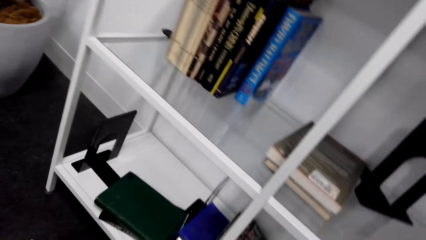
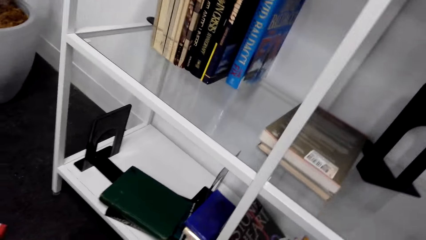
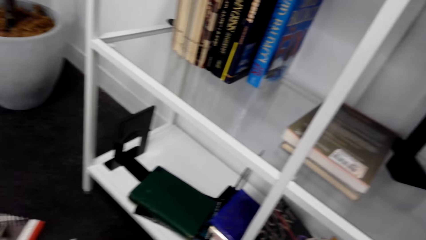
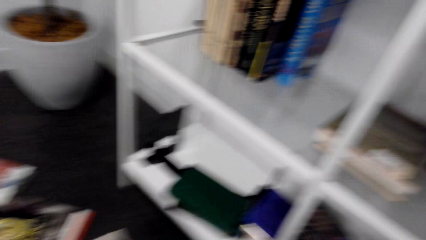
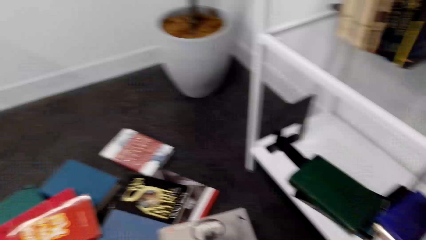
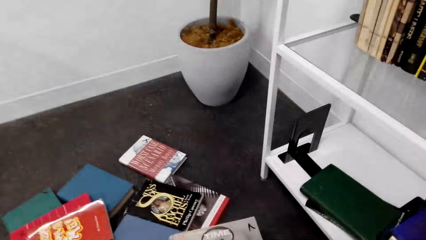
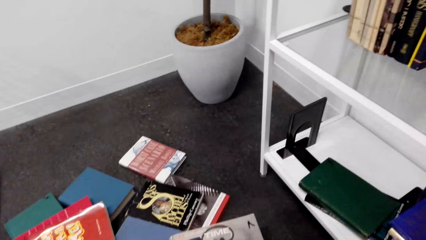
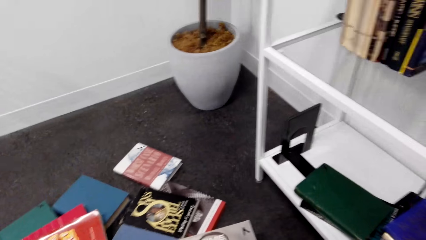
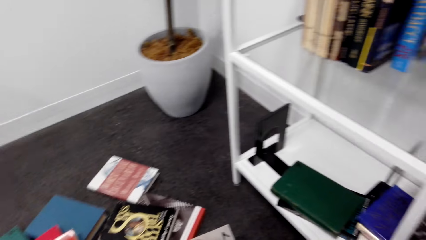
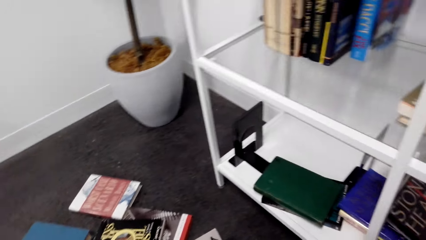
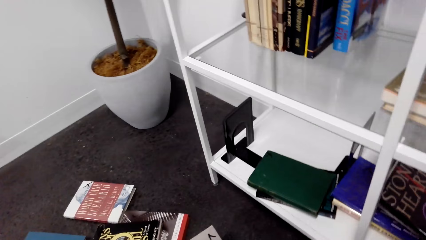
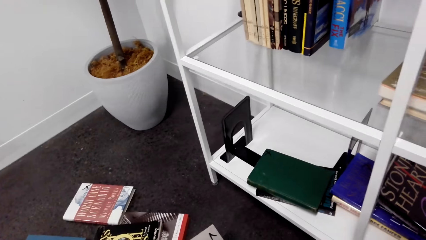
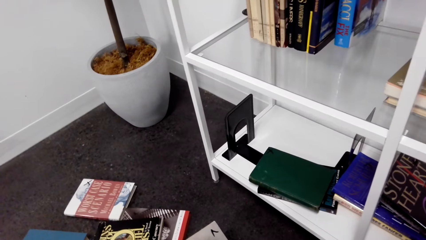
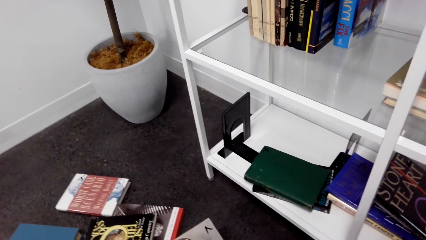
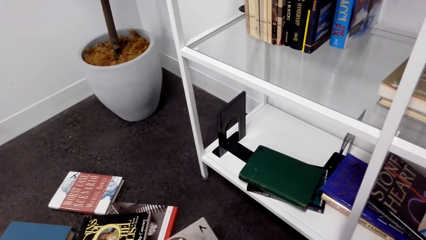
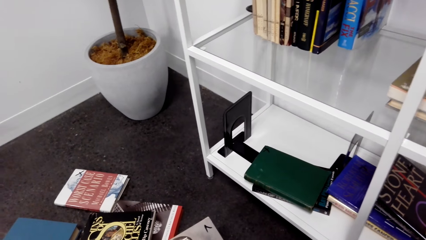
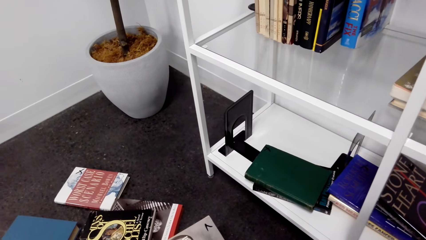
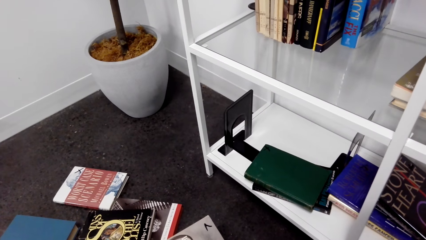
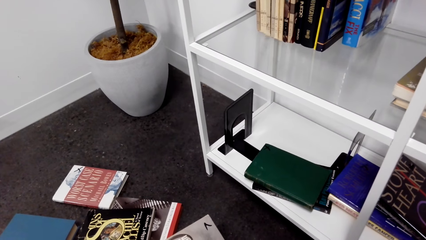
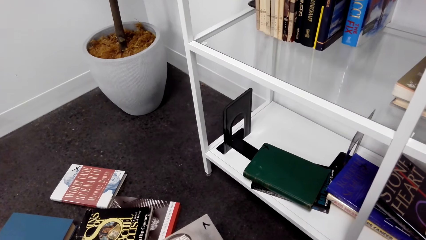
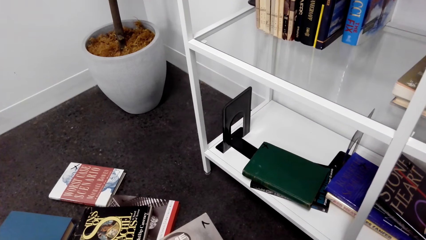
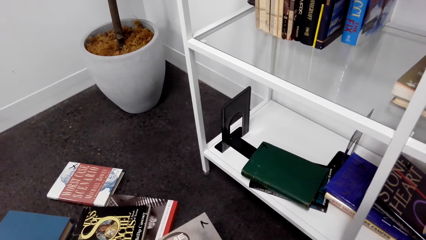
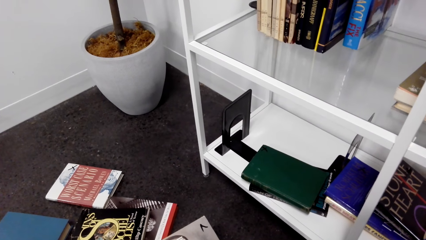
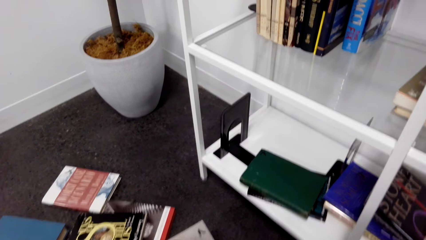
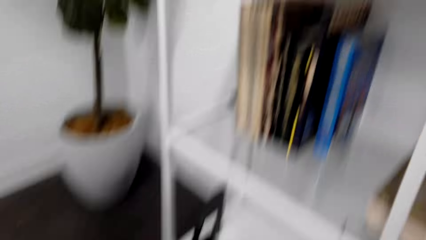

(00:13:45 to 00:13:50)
The camera wearer looks around.

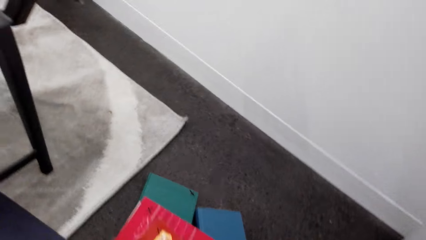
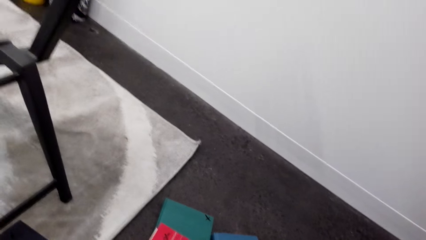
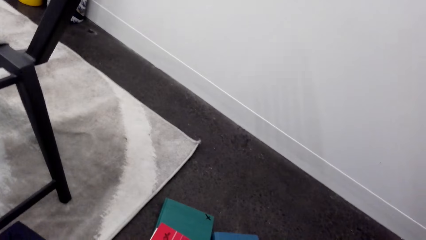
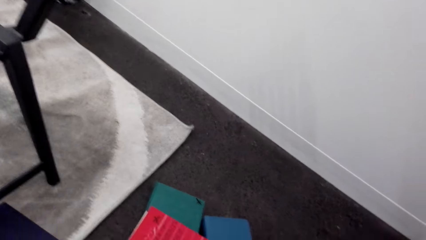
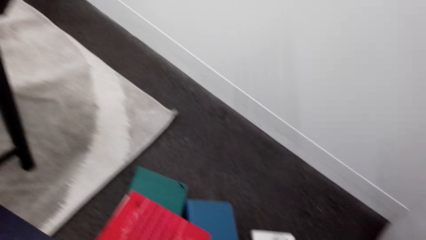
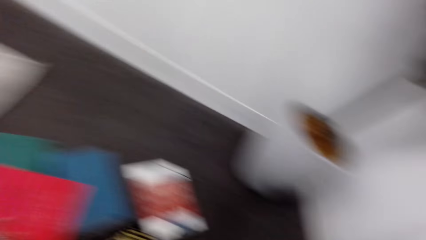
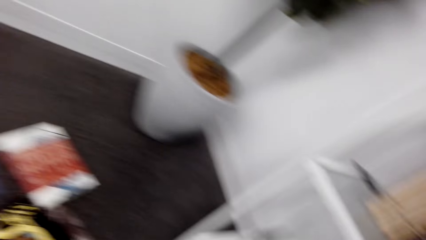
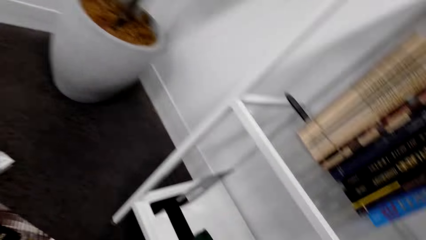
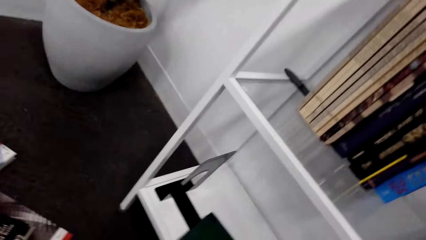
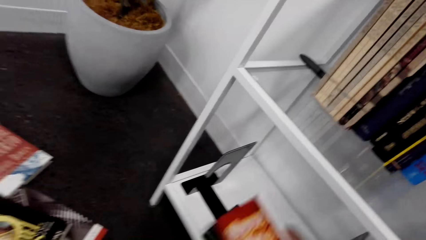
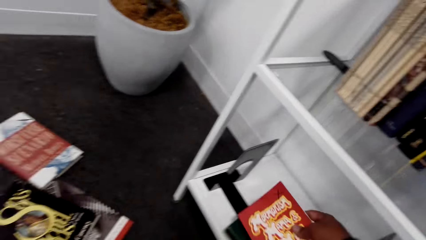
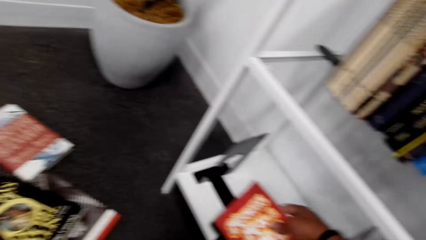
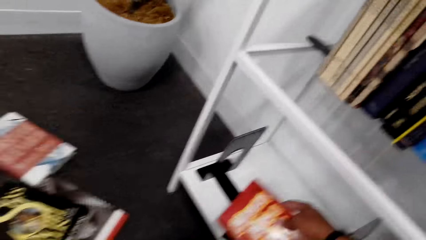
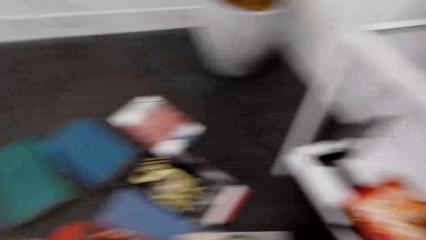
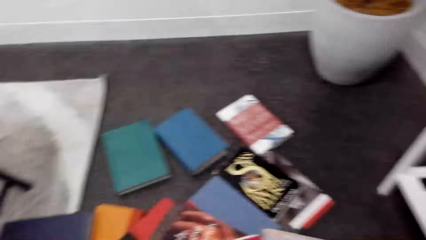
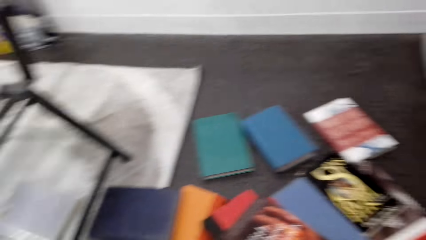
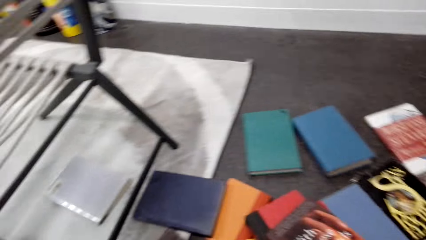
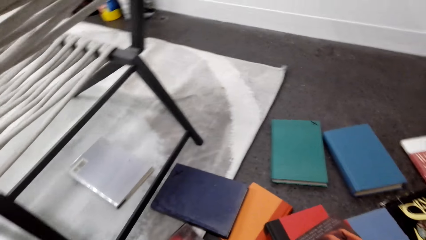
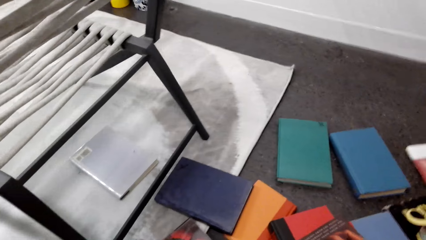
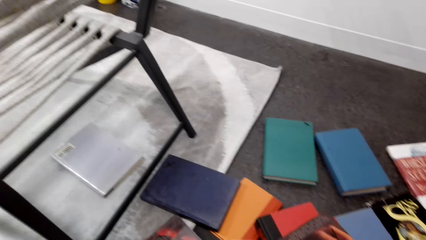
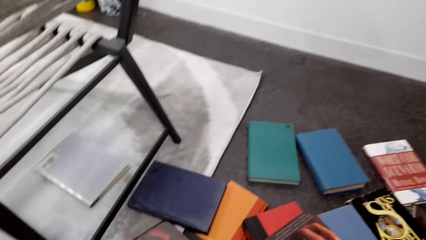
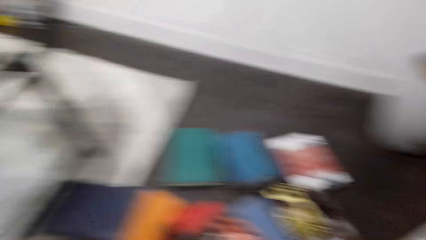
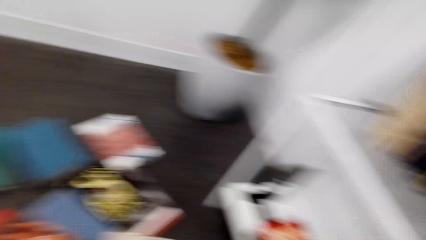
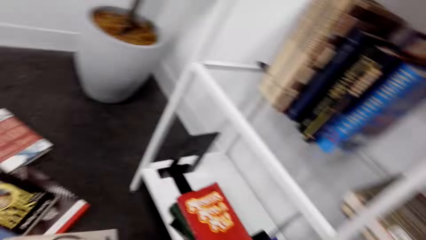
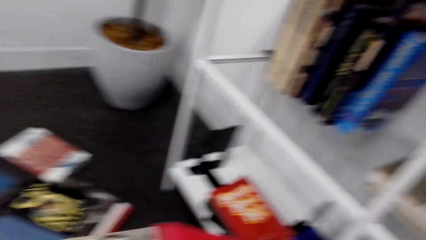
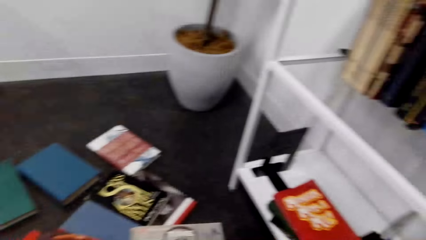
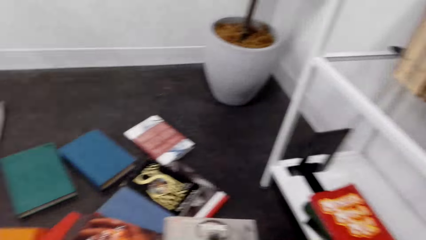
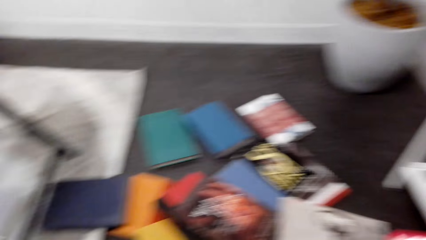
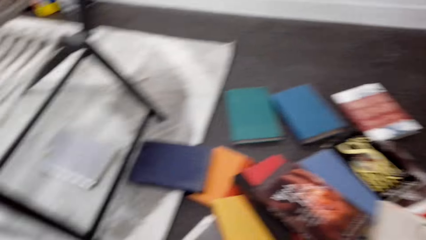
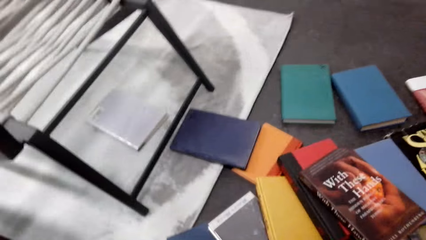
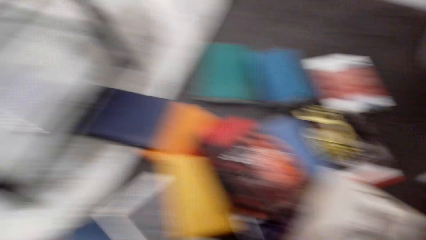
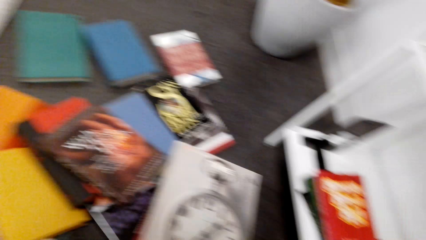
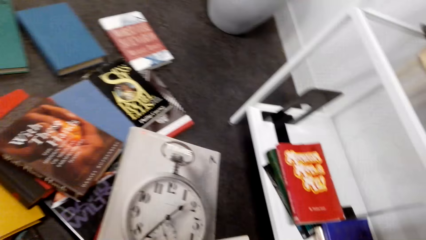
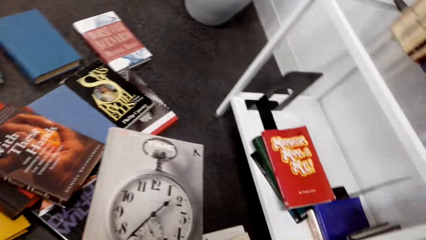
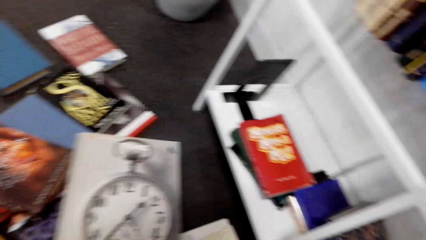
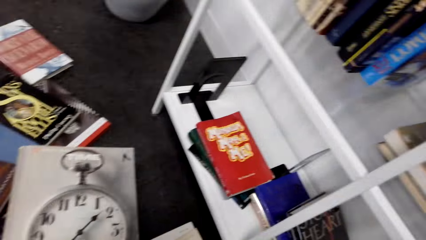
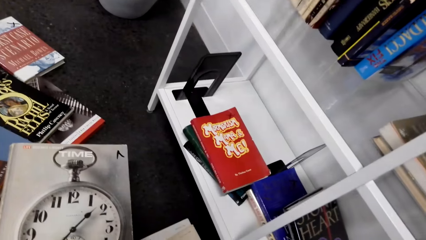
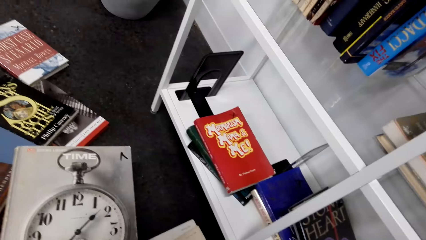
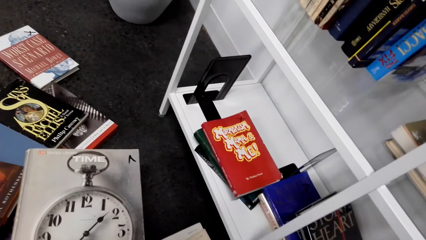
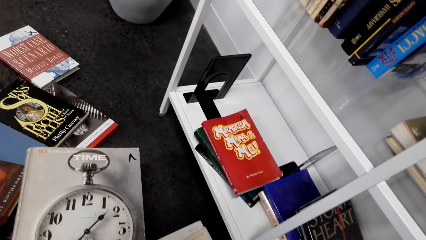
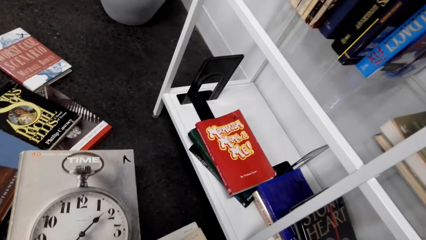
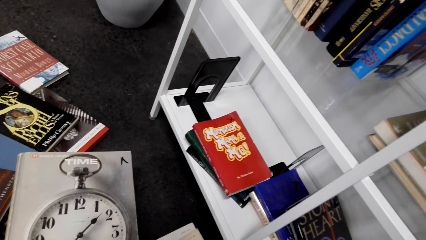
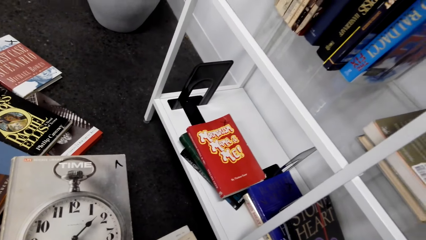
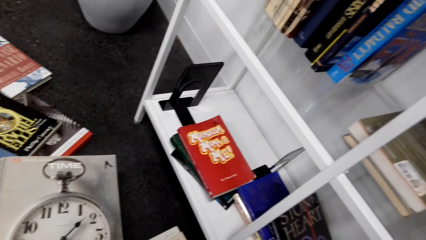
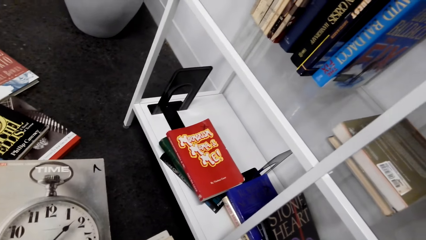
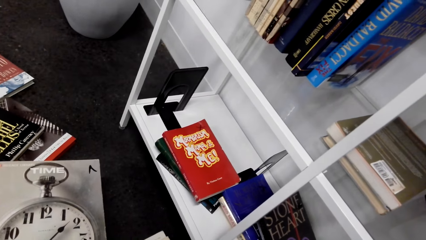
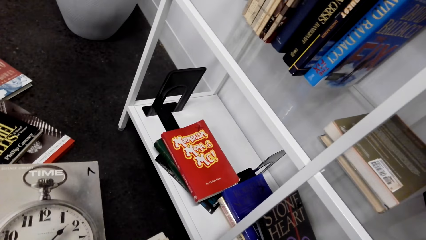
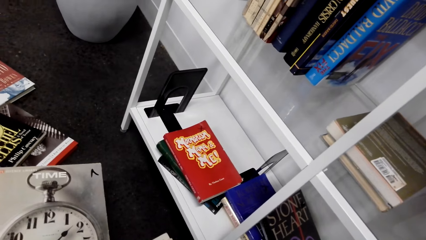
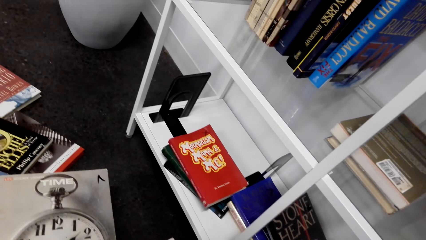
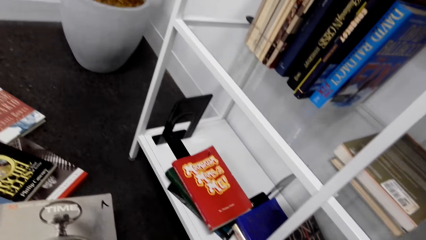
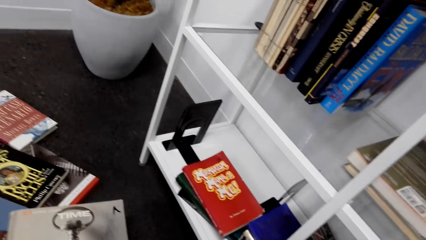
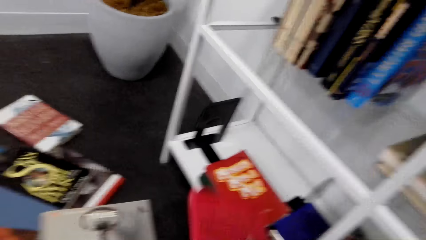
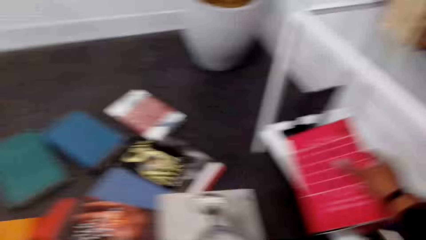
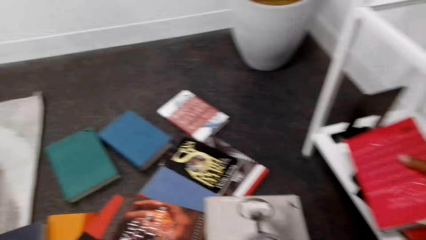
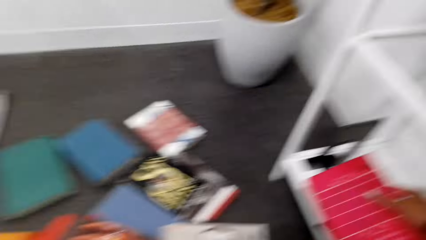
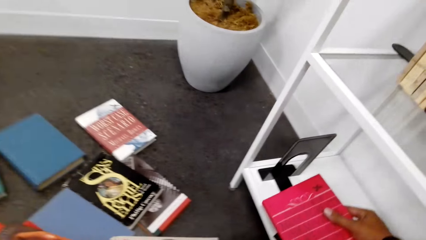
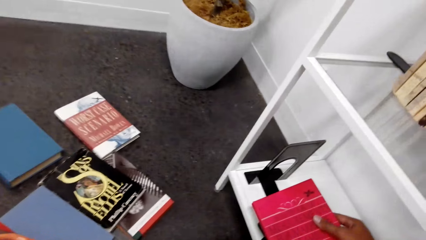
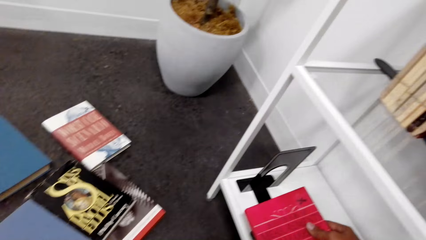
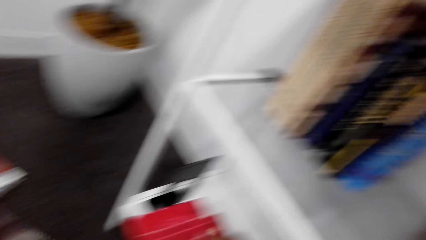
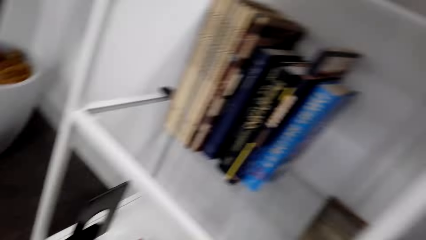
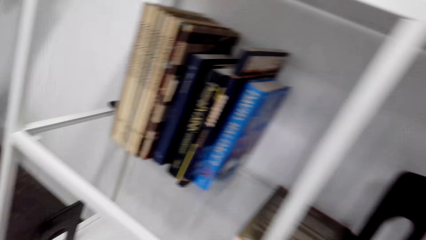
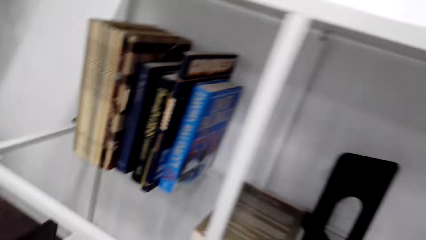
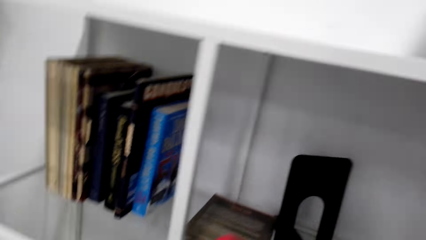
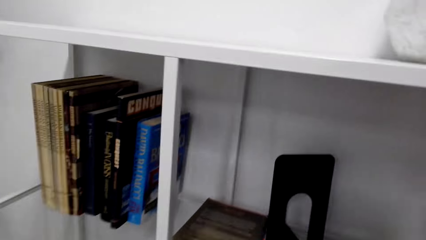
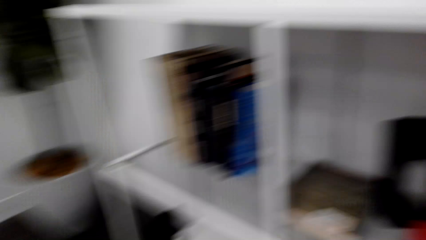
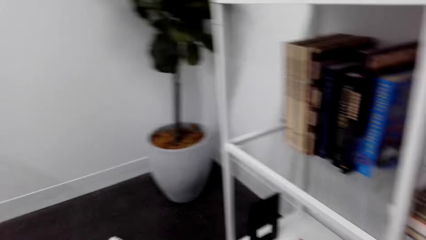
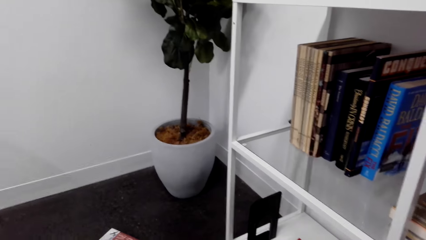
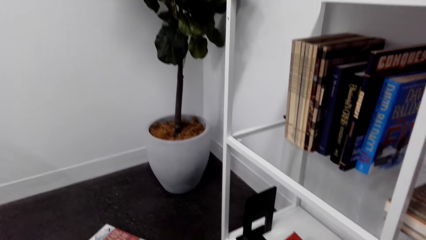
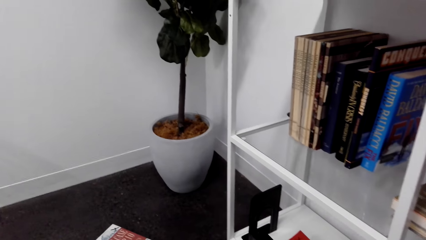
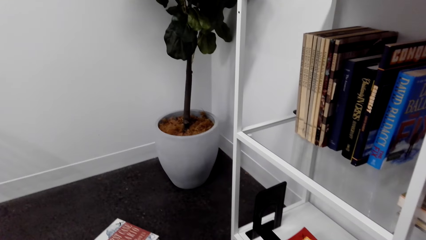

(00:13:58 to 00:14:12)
The camera wearer picks up a book. They look around. They pick up a book.
